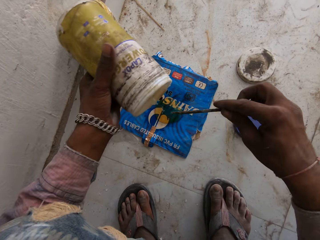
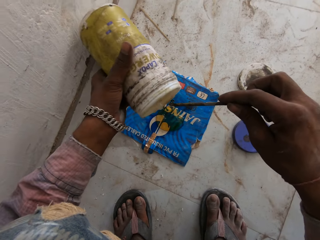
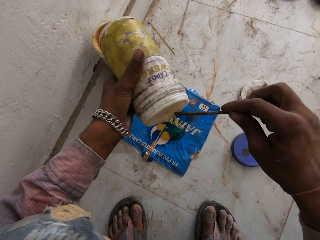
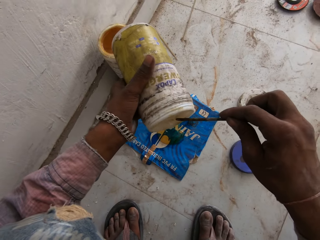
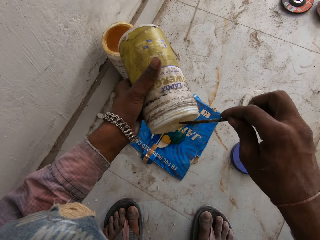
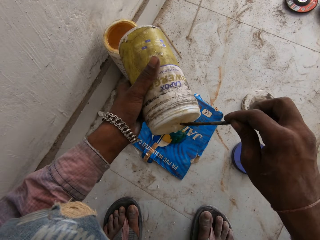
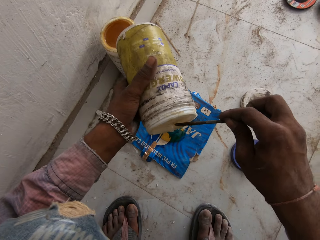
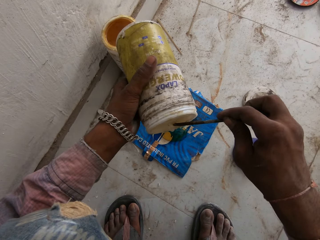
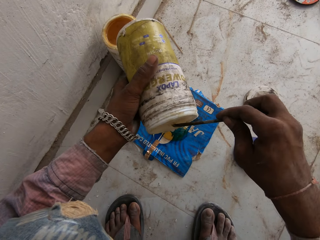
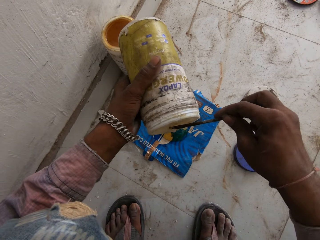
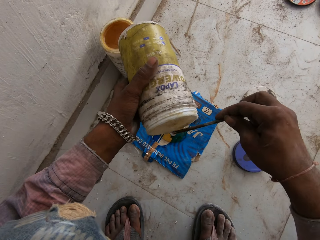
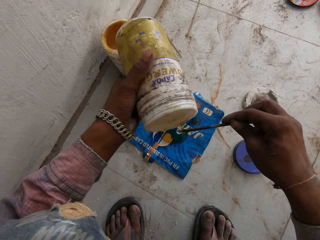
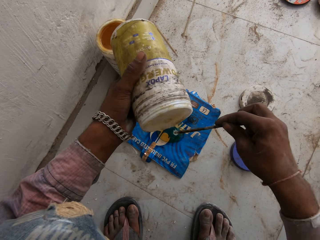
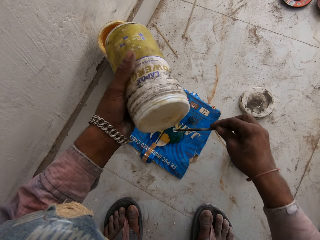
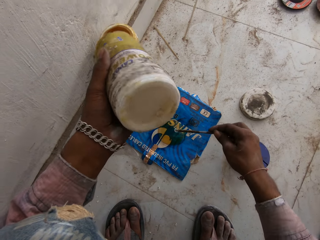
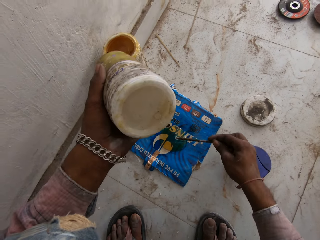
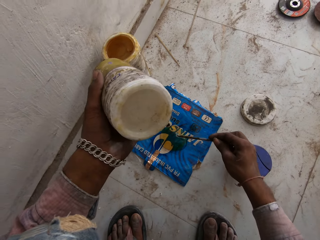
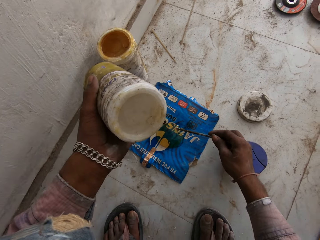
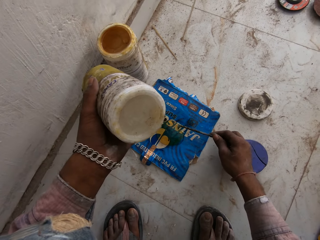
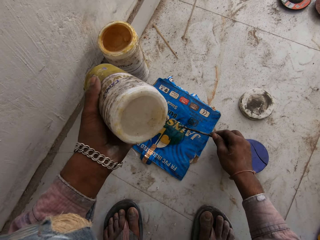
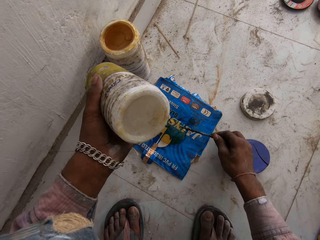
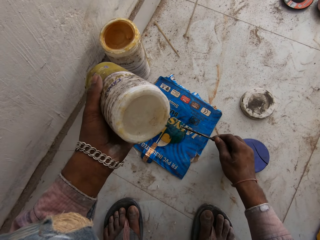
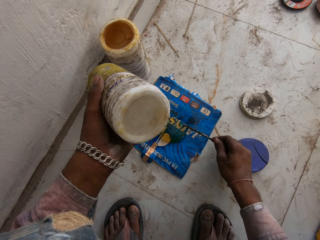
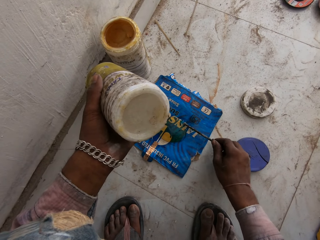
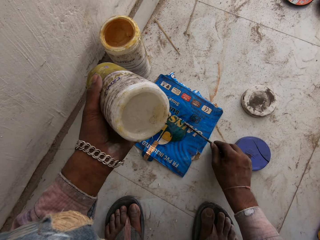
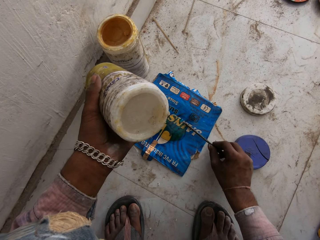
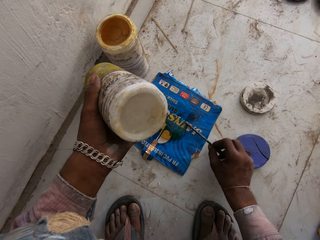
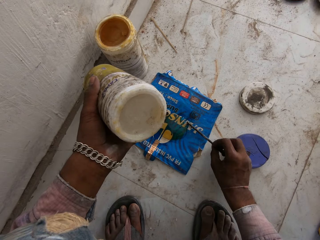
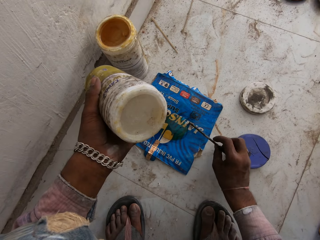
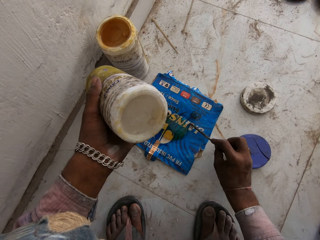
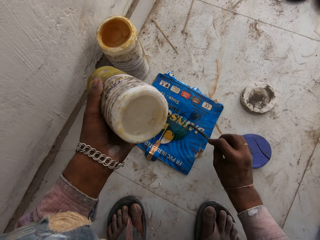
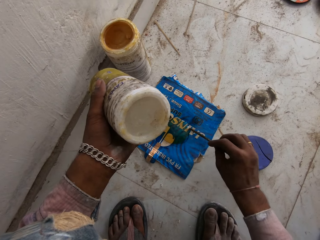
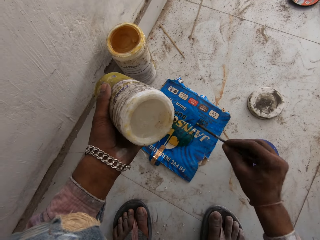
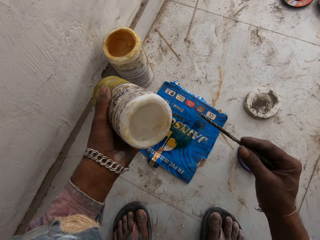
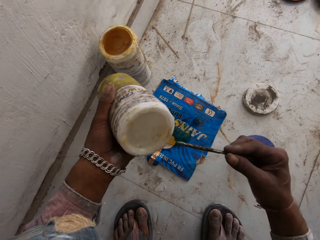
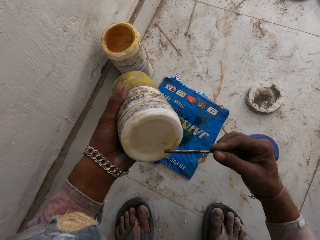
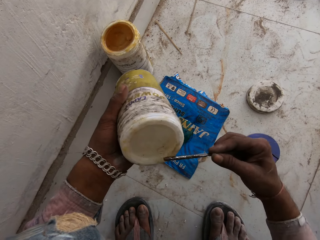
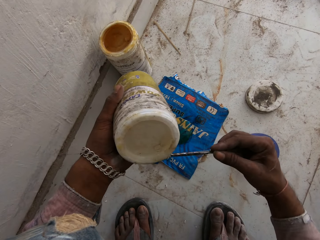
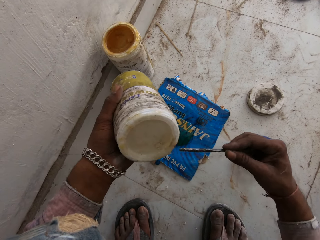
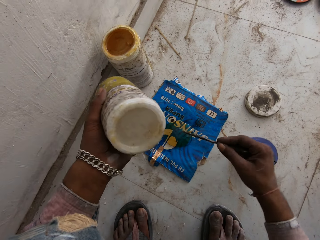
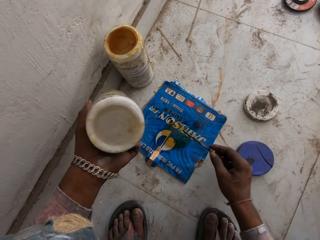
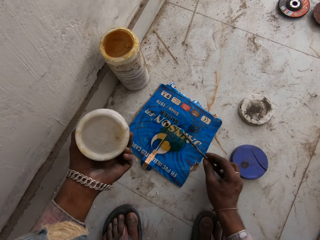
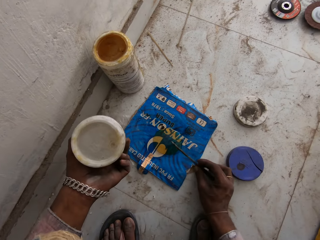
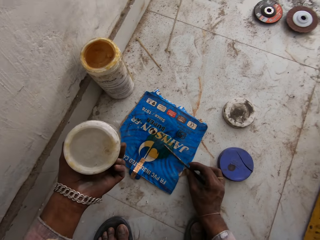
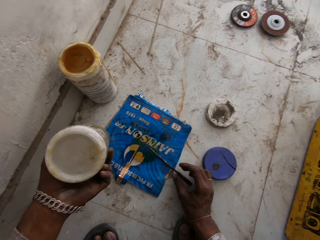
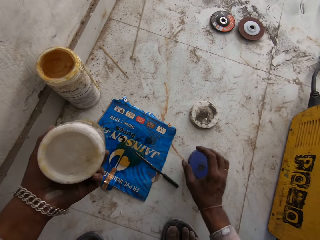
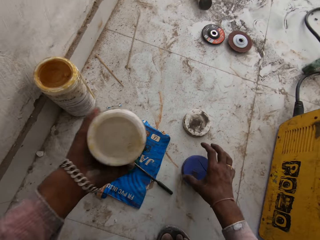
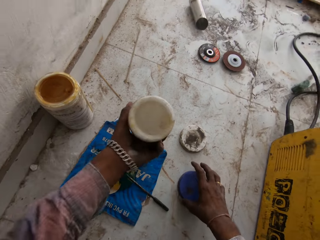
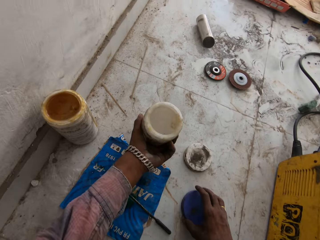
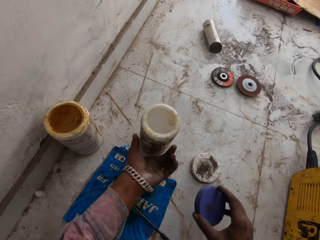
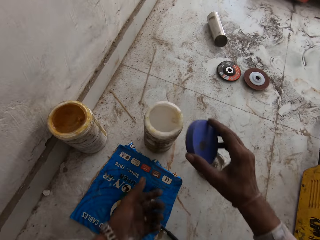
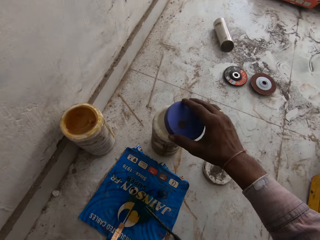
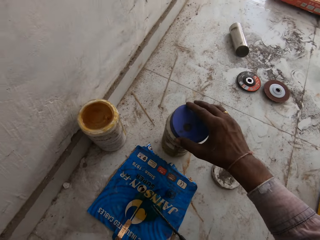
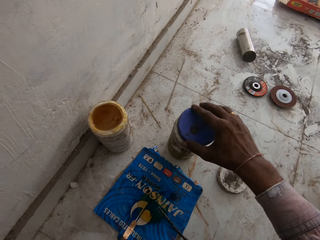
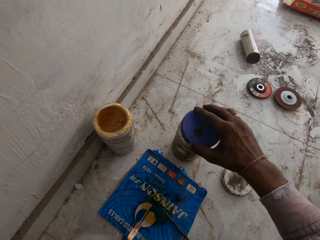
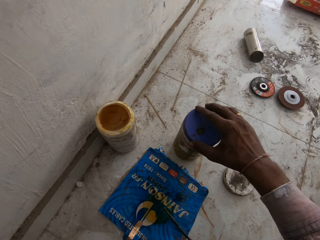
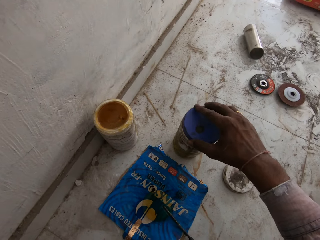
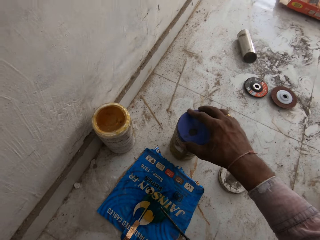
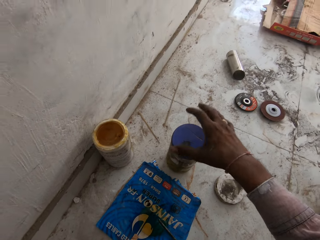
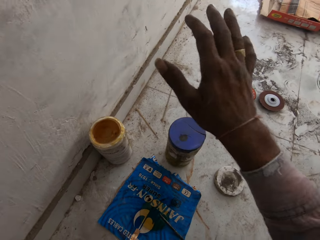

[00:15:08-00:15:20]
The camera wearer scoops gum from the plastic in his left hand with the stick in his right hand. He puts the stick on the piece of paper on the ground with his right hand. He scoops gum from the plastic in his left hand with the stick in his right hand. He puts the stick on the piece of paper on the ground with his right hand. He drops the plastic of gum on the ground with his left hand. He picks up the cover of the plastic of gum from the ground with his right hand. He covers the plastic of gum on the ground with the cover in his right hand.

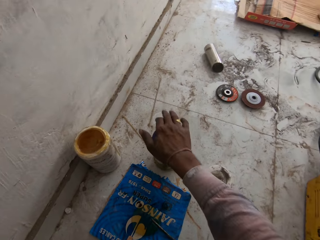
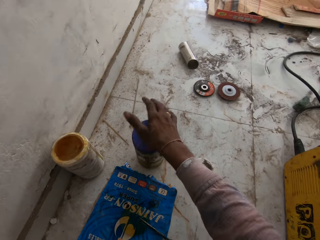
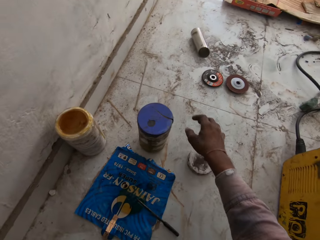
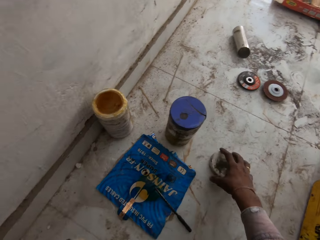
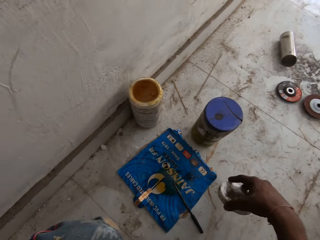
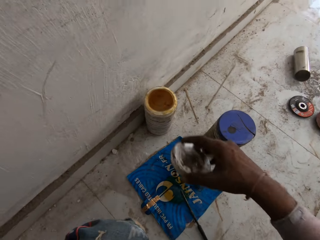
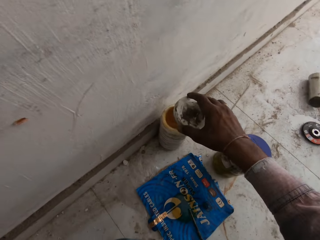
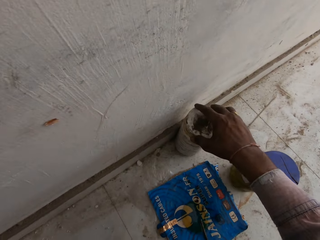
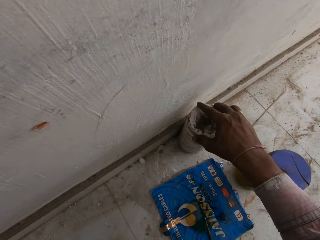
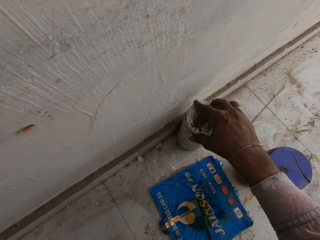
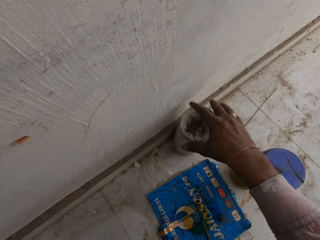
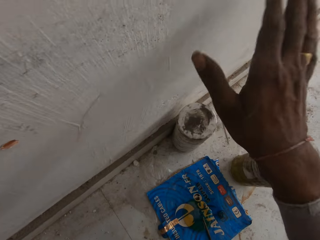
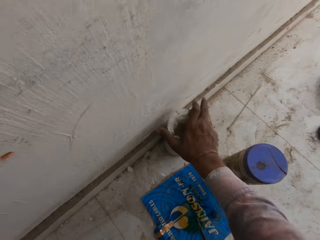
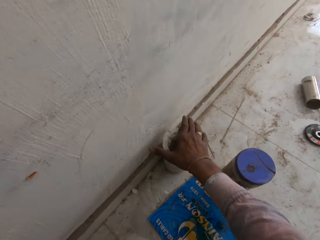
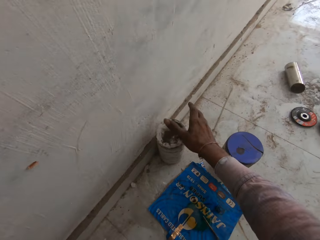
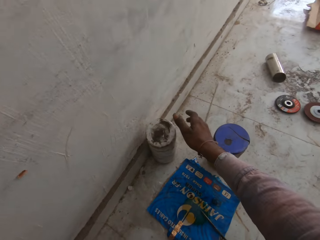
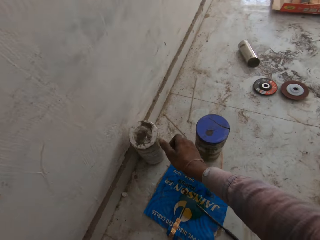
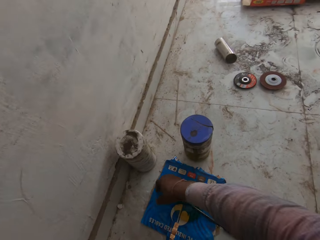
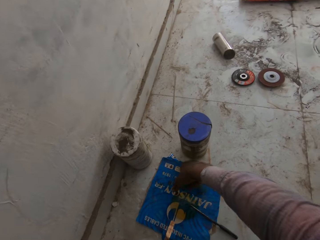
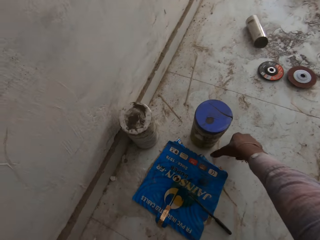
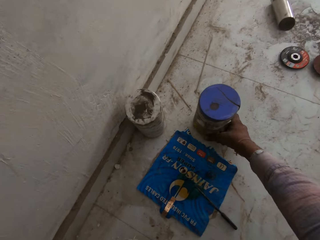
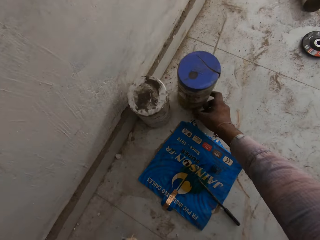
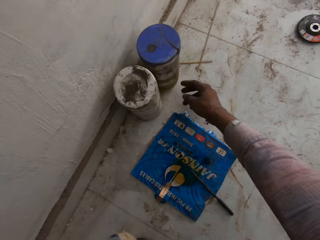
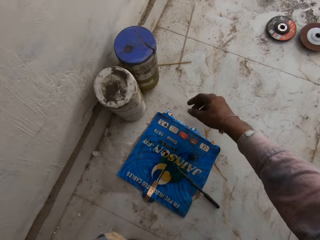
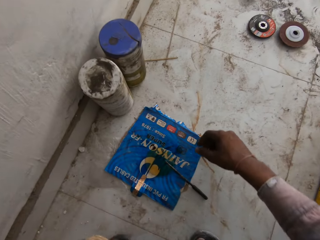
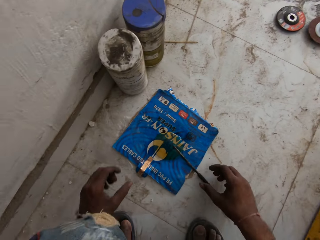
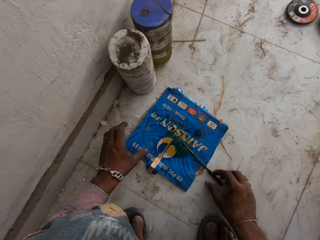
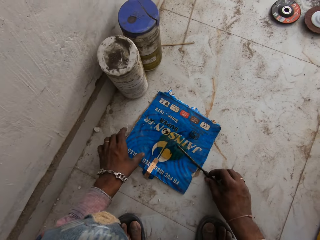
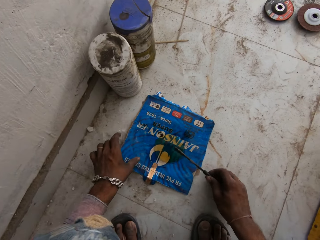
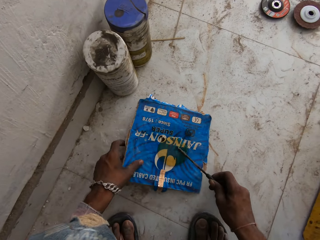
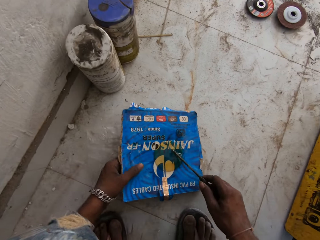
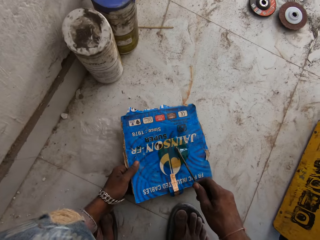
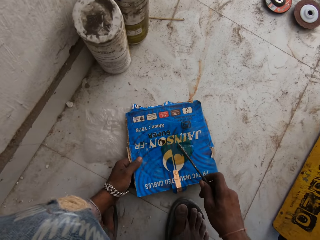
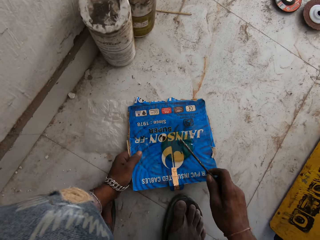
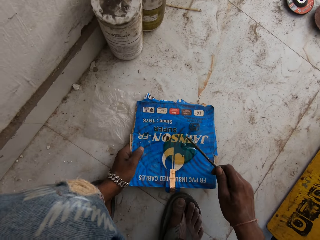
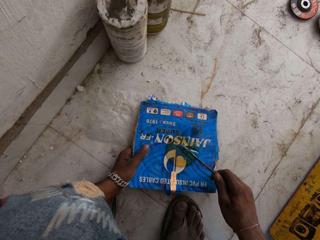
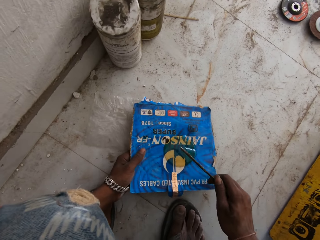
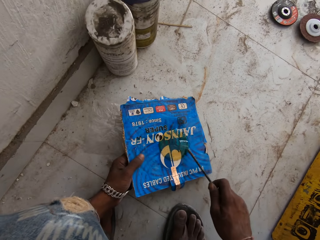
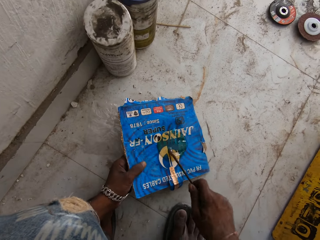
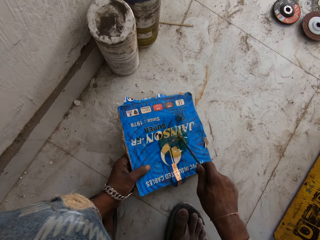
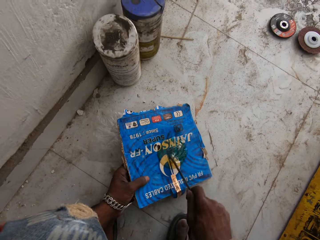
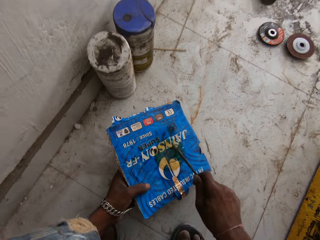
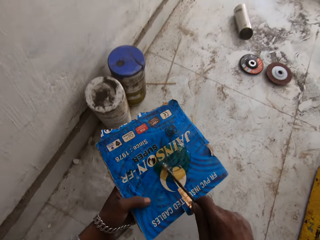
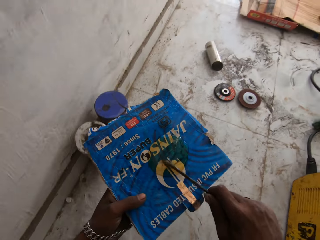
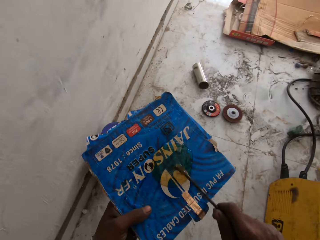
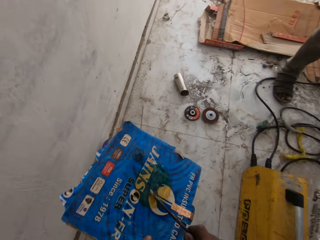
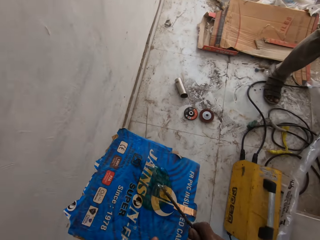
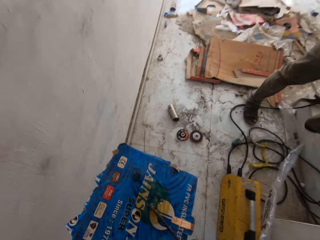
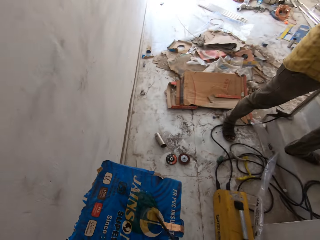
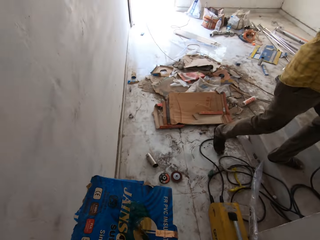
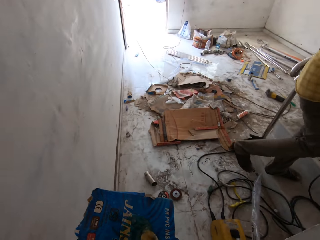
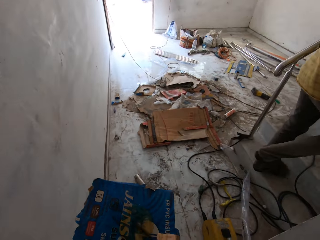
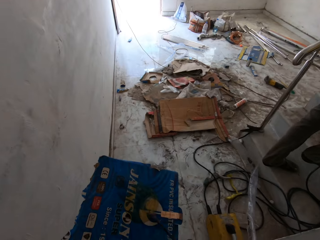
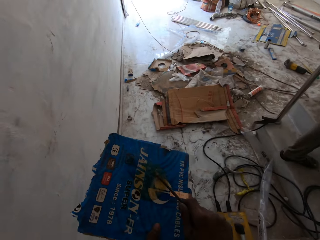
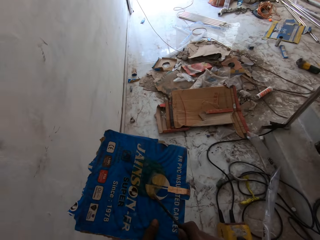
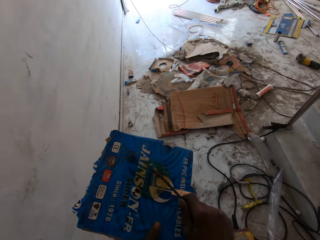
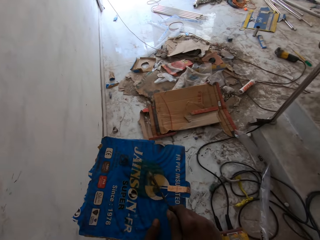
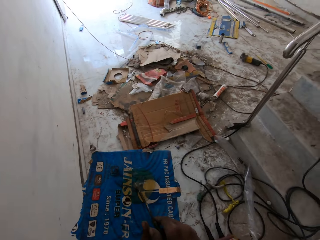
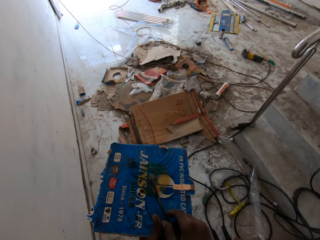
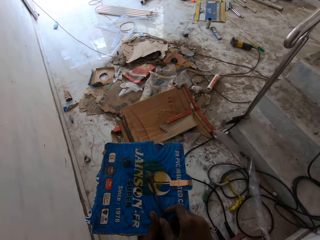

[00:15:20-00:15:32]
The camera wearer slaps the lid of the container. He picks up the cover of the plastic of gum from the ground with his right hand. He covers the plastic of gum on the ground with the cover in his right hand. He slaps the lid of the container. He moves the plastic of gum on the ground to the wall with his right hand. He holds the stick on the piece of paper on the ground with his right hand. He picks up the piece of paper from the ground with his left hand. He picks up the metal rod. He mixes the gum on the piece of paper with the stick in his right hand. A man walks up the staircase. The camera wearer moves around the house.
